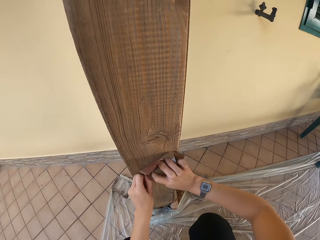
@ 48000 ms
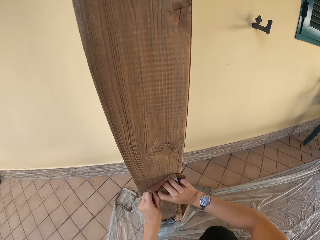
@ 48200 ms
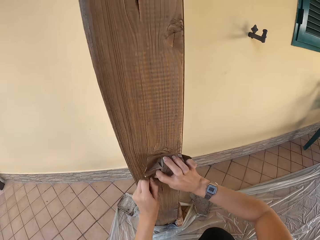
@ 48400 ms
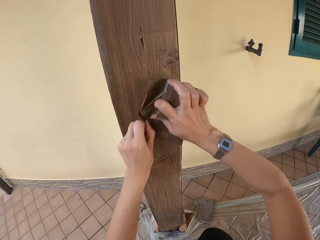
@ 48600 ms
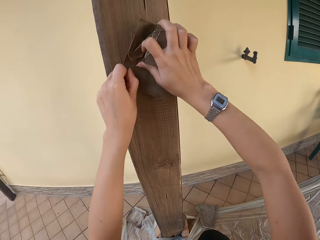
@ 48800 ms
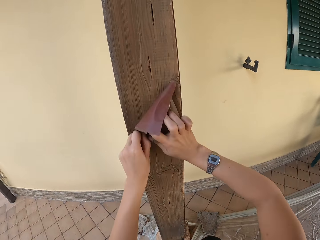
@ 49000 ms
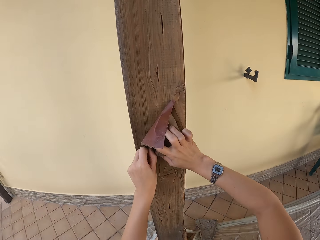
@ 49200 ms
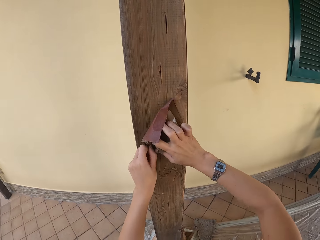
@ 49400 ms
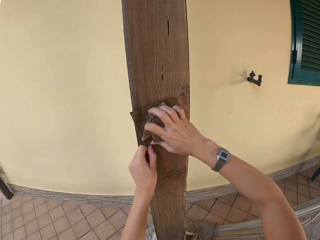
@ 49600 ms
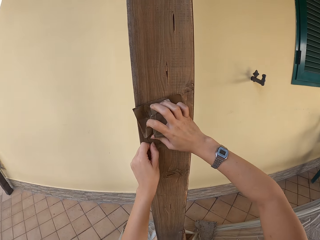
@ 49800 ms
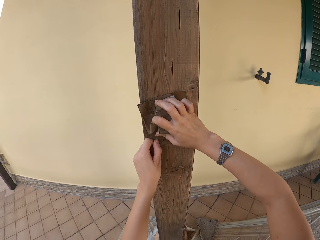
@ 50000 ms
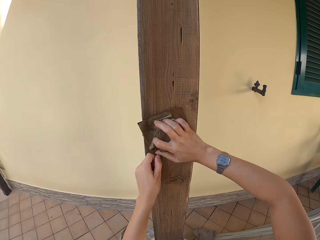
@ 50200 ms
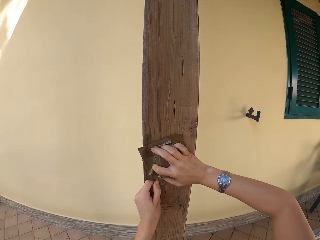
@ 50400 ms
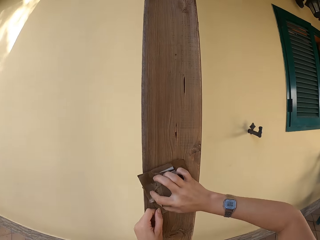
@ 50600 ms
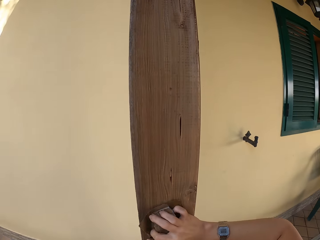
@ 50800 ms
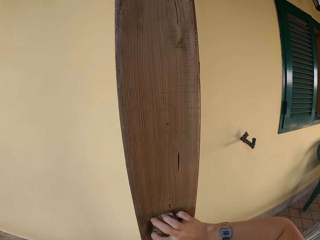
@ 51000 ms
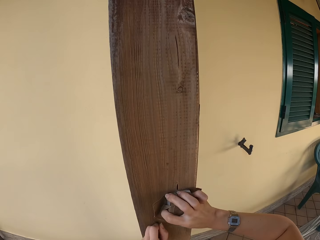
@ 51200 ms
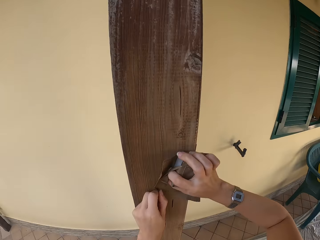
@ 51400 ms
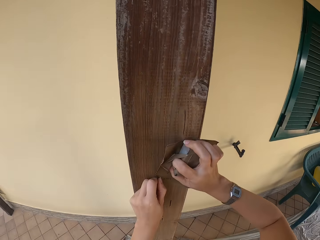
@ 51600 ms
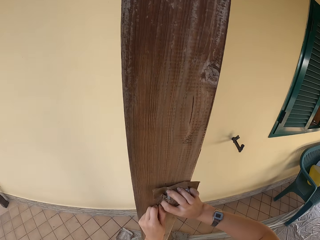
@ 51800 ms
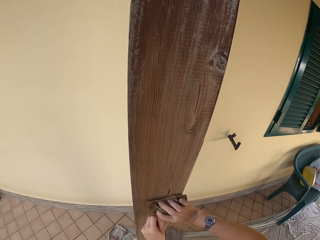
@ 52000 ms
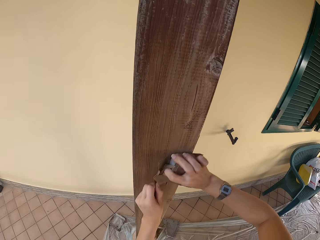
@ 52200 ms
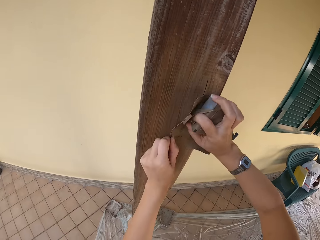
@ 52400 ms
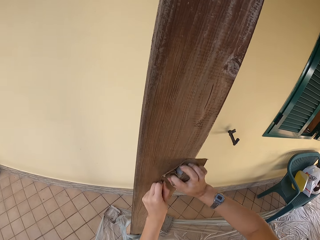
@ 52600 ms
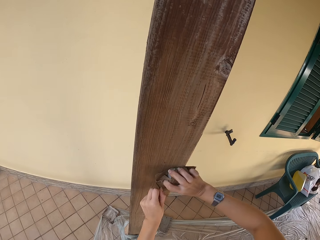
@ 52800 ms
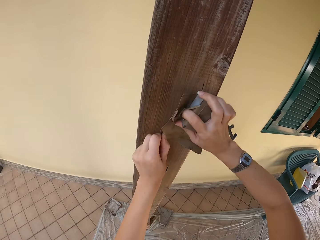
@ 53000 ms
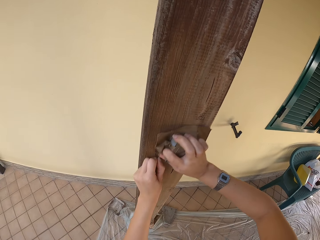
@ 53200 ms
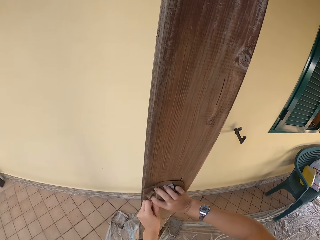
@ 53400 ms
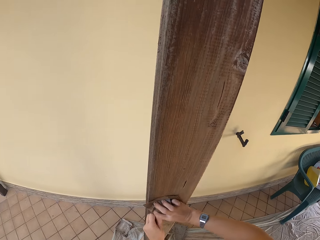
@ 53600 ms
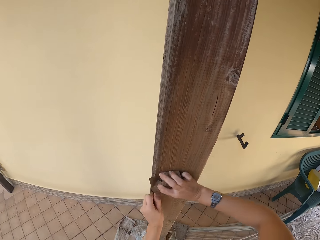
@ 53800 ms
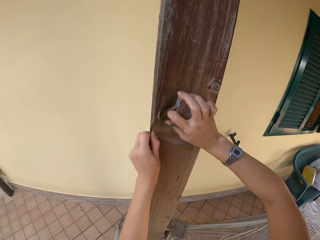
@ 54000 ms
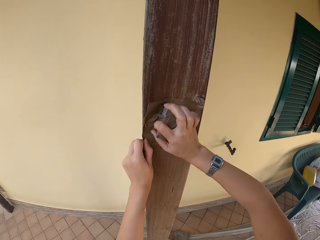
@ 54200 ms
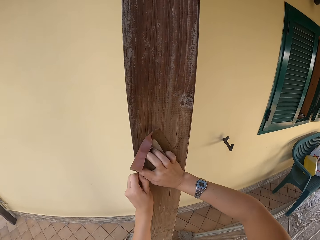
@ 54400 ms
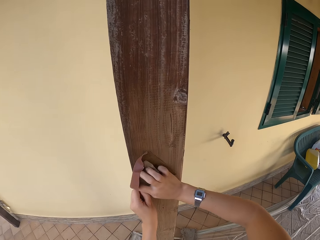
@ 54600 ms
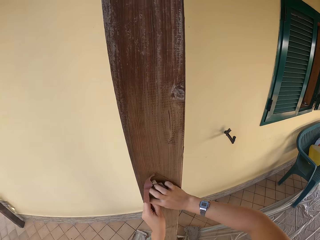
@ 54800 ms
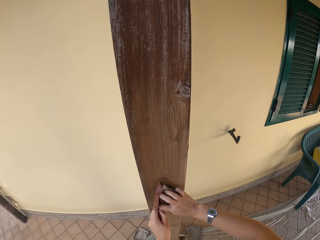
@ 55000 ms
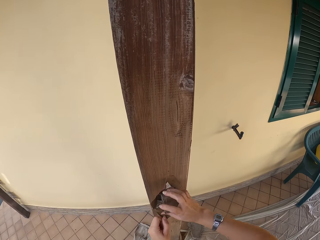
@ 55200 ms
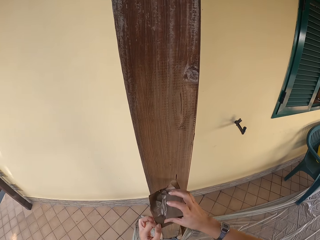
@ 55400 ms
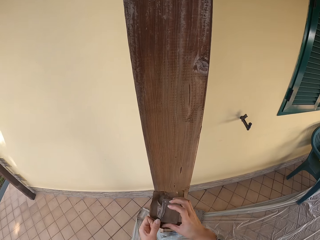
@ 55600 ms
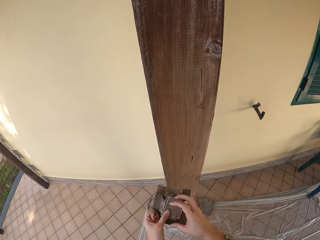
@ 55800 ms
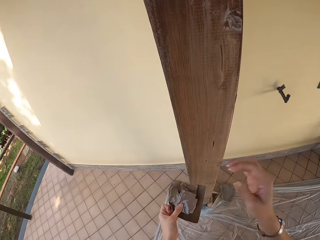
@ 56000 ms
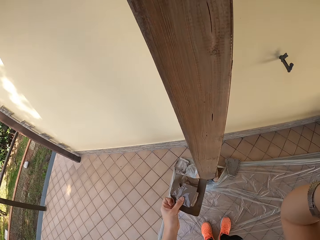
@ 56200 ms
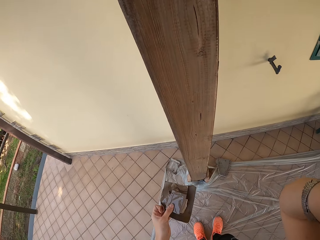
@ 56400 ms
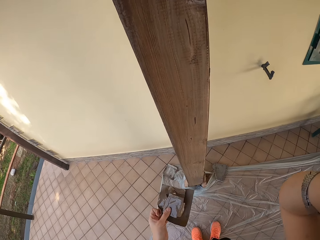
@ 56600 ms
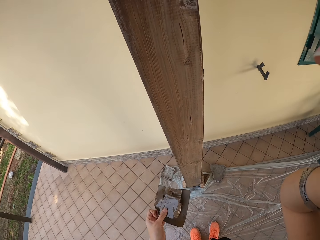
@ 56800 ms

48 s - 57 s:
The camera wearer adjusts the sandpaper. He smoothens the wooden pillar with both hands. He takes the sandpaper off the wooden pillar with both hands. He takes his right hand off the sandpaper. He holds the sandpaper. He touches the camera with his right hand.
